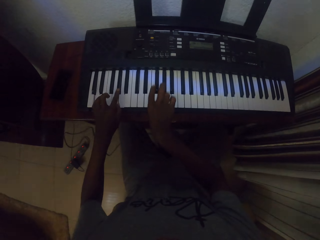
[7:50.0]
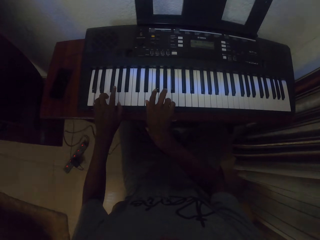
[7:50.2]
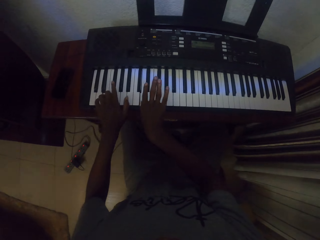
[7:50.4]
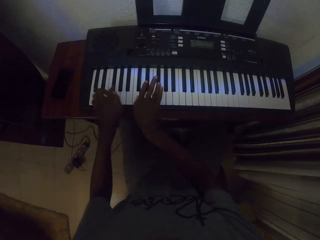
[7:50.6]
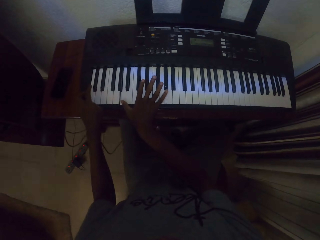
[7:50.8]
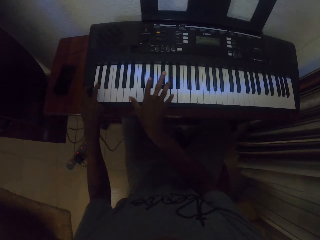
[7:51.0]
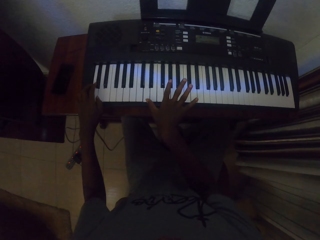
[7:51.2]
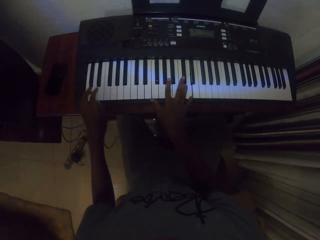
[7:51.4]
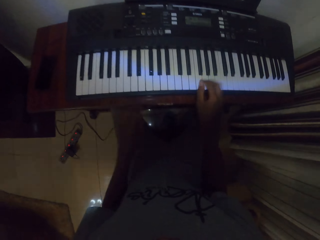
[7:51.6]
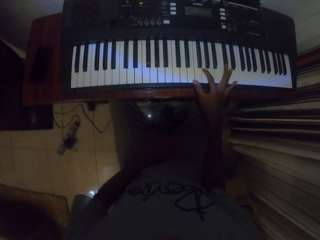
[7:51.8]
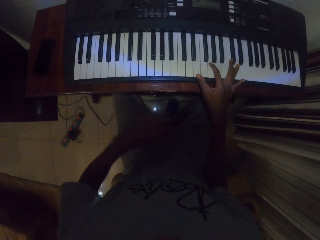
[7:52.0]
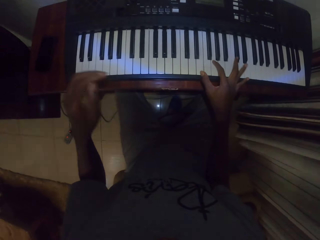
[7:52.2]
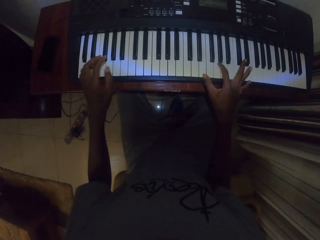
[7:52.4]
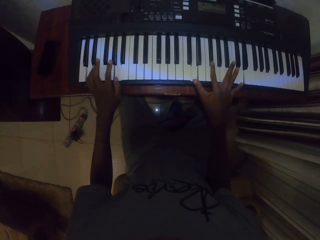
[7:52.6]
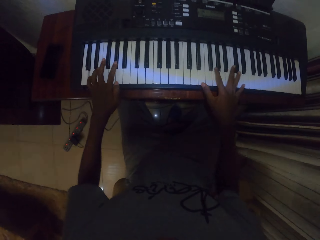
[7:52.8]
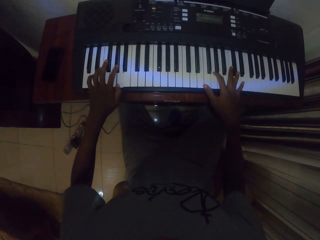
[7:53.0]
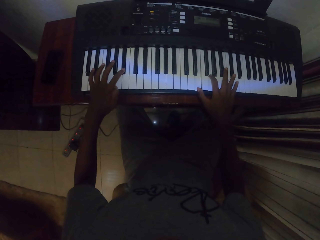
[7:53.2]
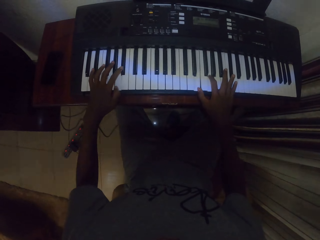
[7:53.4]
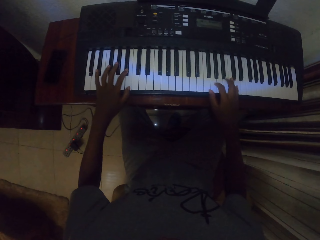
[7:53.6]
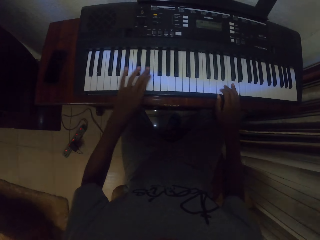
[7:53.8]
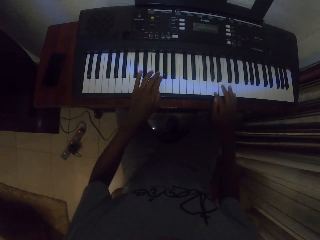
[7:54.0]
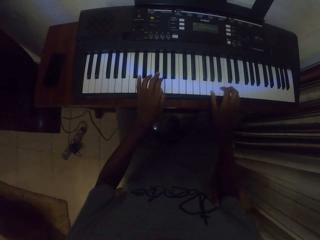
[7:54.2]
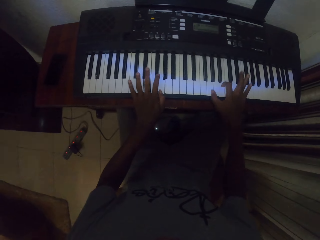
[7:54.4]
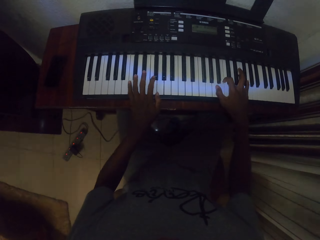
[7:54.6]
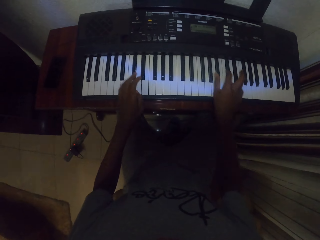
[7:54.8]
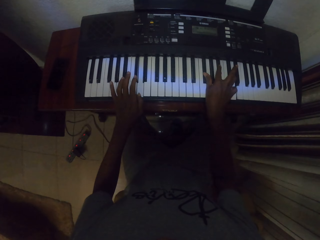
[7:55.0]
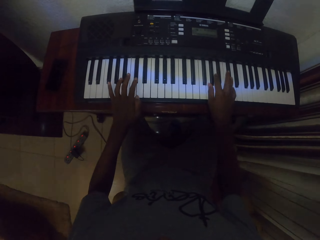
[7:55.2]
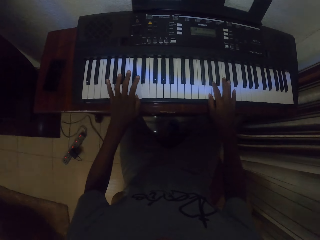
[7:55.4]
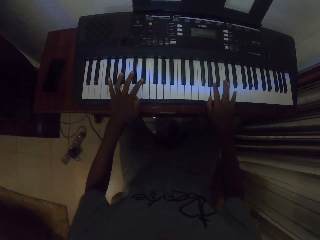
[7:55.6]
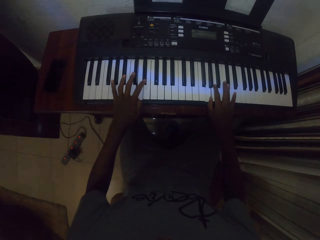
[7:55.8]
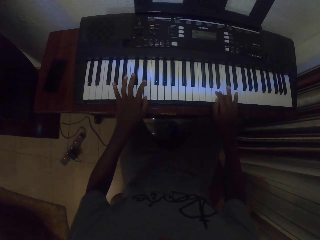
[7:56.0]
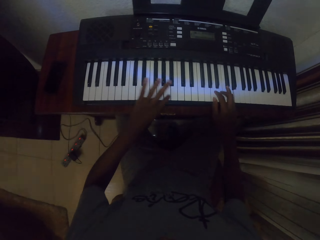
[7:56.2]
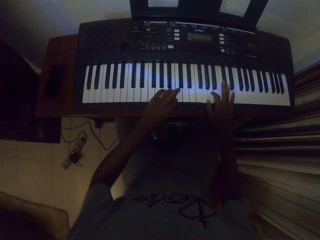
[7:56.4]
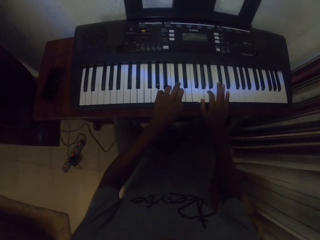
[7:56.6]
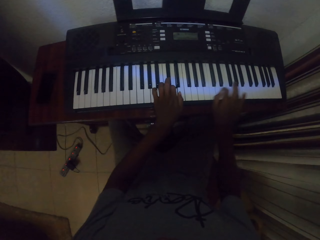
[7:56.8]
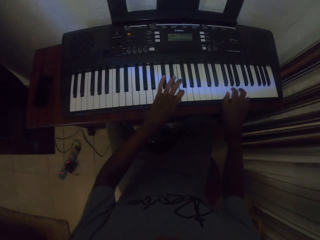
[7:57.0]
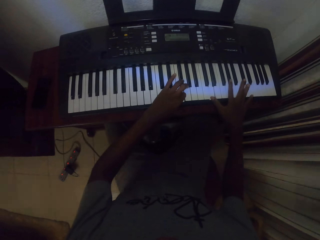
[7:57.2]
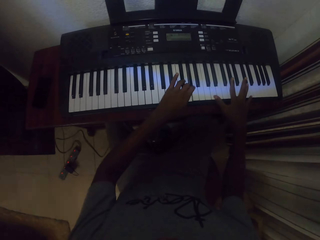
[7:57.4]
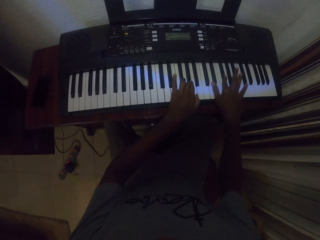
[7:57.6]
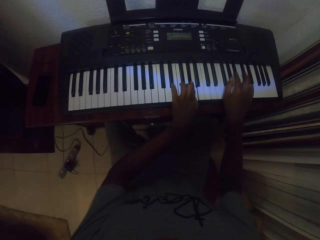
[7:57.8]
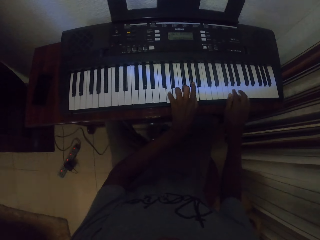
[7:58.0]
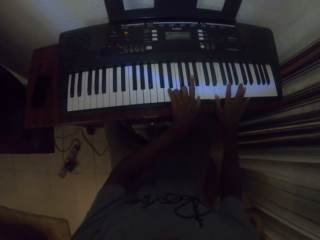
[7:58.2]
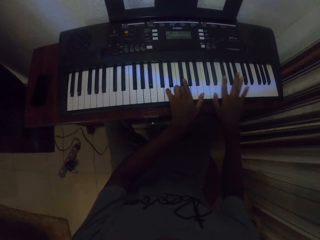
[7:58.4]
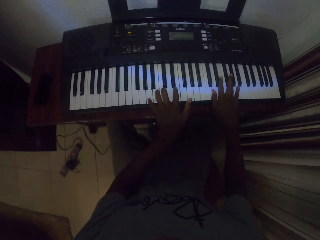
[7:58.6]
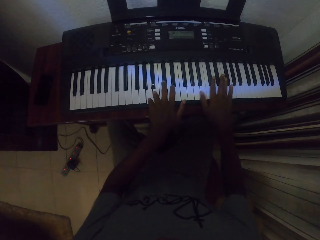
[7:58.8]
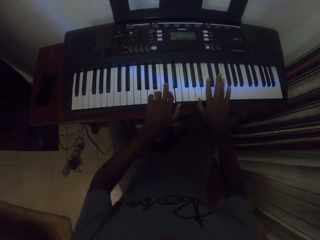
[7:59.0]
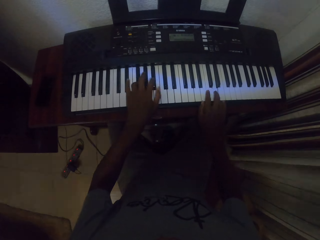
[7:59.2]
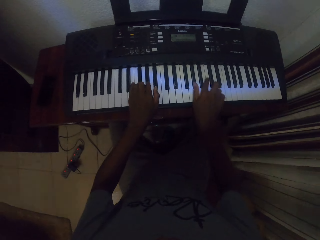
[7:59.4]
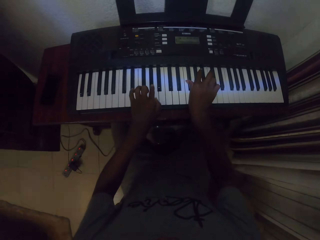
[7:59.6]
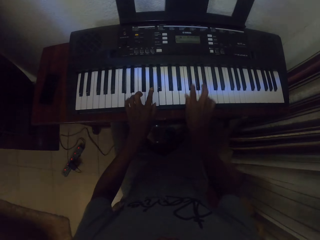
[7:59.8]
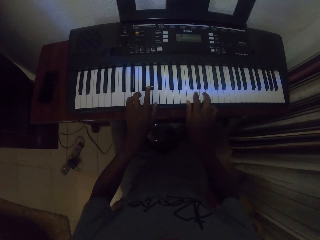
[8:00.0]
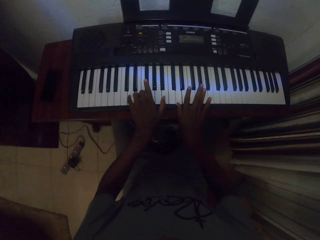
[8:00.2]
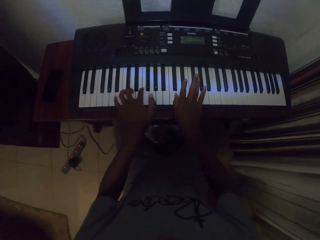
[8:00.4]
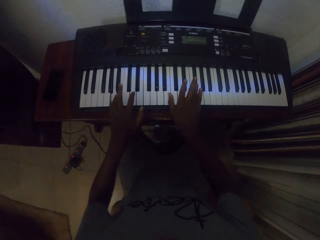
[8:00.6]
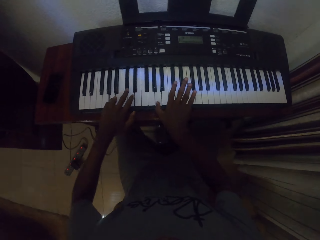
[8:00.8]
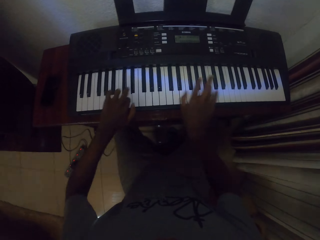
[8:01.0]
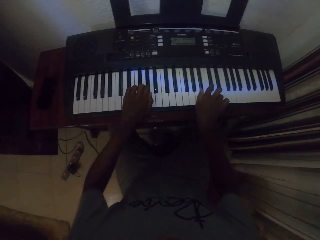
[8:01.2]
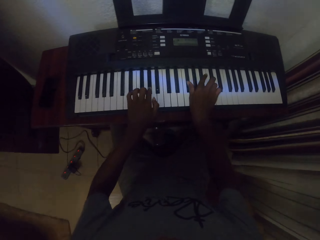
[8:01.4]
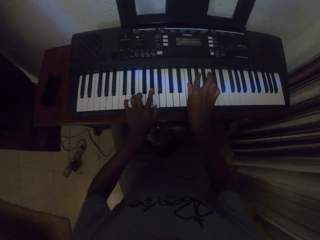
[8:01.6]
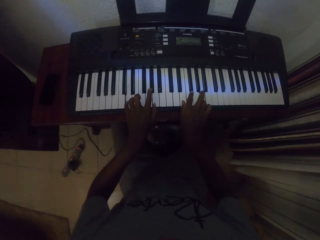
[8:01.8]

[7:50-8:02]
The camera wearer moves the left hand. They wipe sweat on the cloth. They play a piano inside the house.

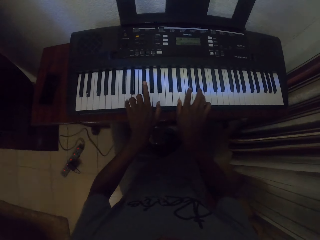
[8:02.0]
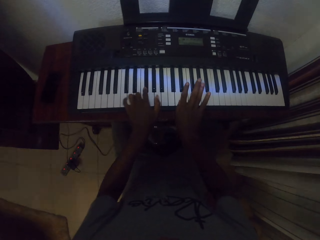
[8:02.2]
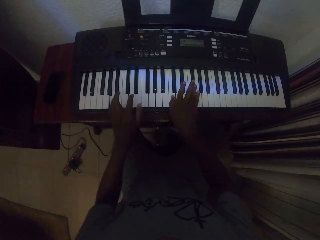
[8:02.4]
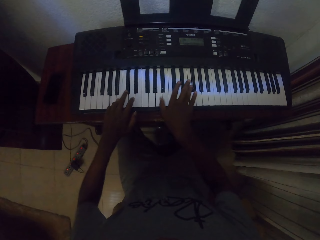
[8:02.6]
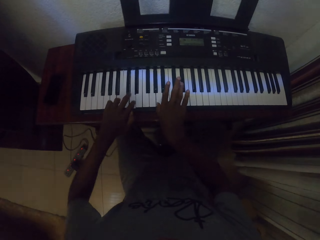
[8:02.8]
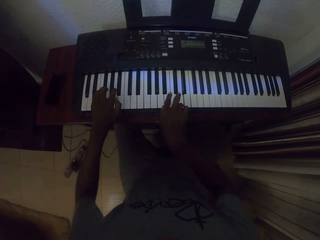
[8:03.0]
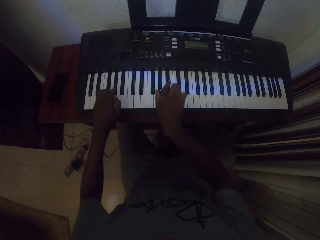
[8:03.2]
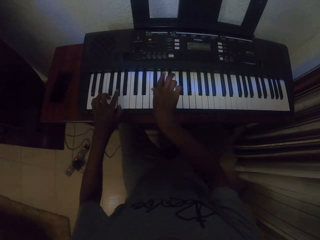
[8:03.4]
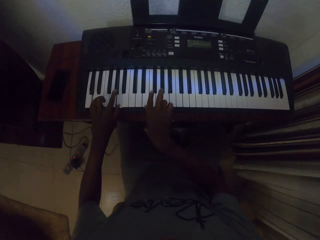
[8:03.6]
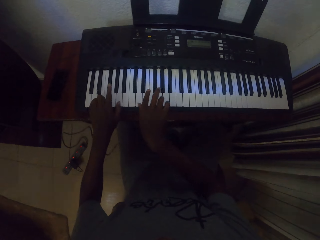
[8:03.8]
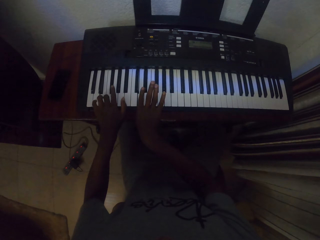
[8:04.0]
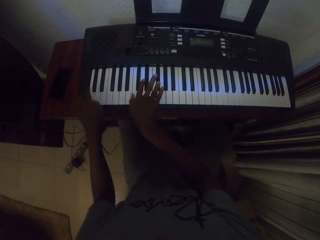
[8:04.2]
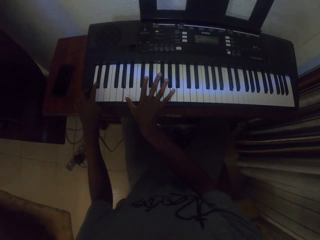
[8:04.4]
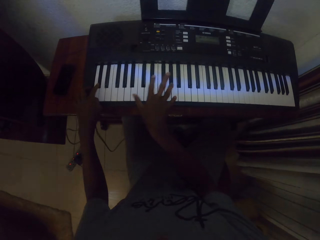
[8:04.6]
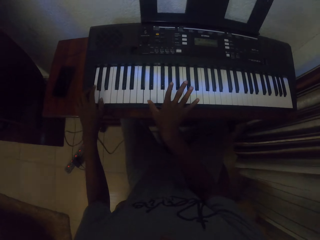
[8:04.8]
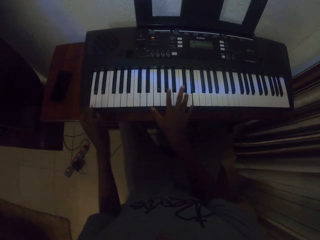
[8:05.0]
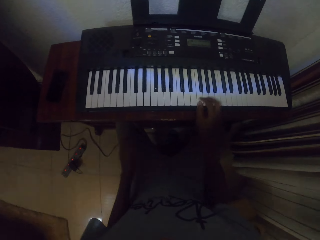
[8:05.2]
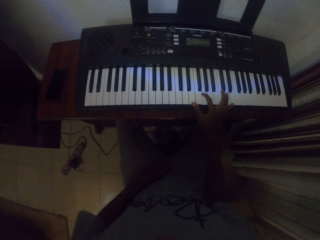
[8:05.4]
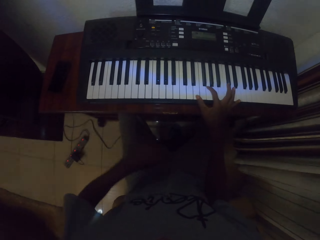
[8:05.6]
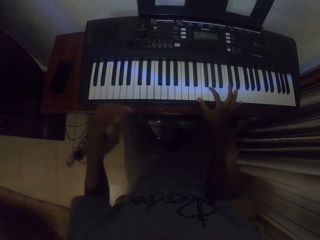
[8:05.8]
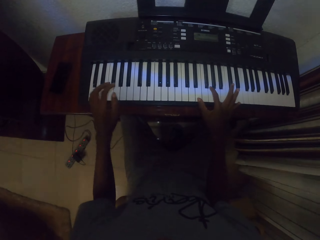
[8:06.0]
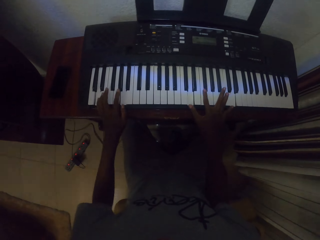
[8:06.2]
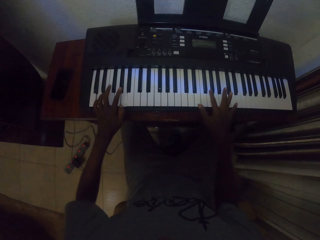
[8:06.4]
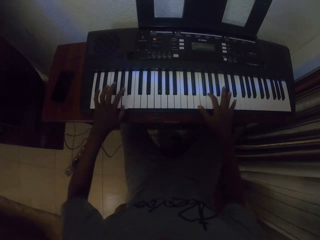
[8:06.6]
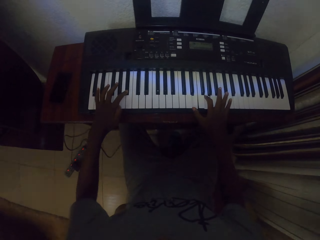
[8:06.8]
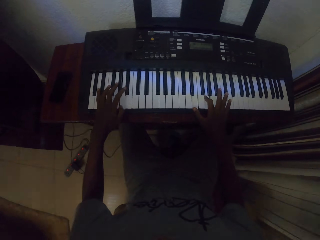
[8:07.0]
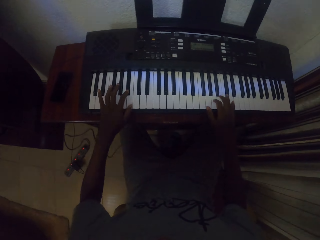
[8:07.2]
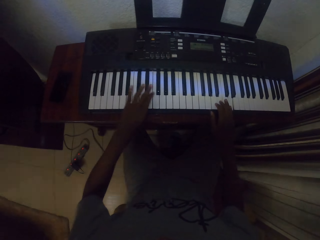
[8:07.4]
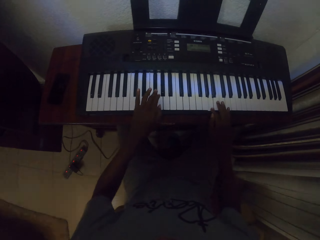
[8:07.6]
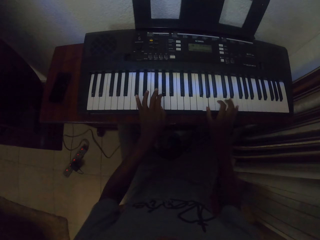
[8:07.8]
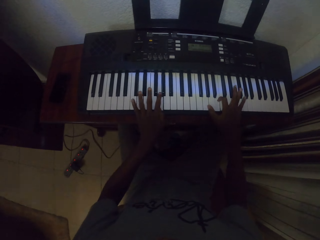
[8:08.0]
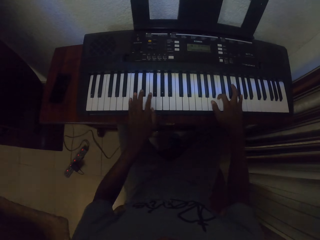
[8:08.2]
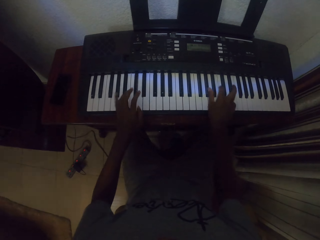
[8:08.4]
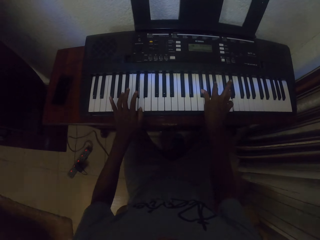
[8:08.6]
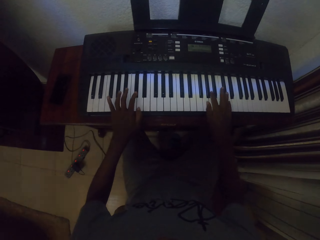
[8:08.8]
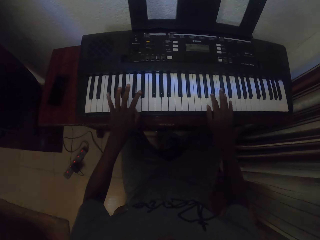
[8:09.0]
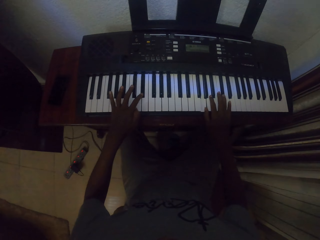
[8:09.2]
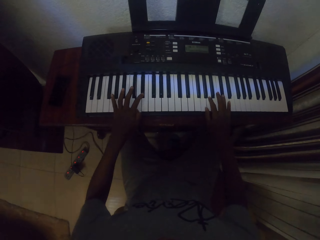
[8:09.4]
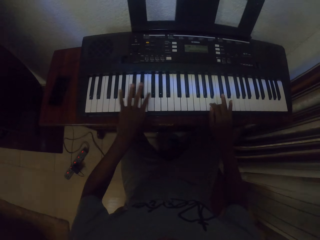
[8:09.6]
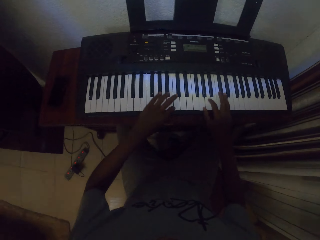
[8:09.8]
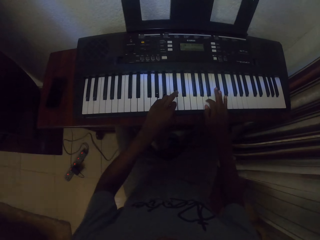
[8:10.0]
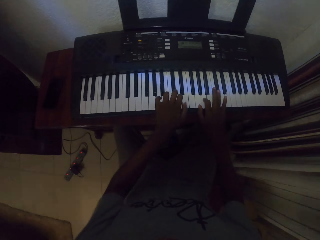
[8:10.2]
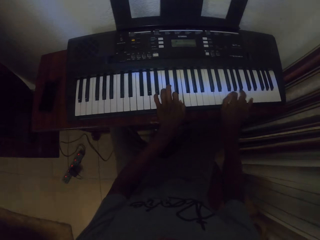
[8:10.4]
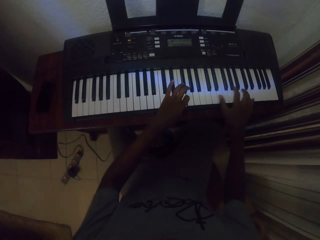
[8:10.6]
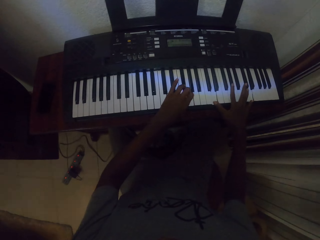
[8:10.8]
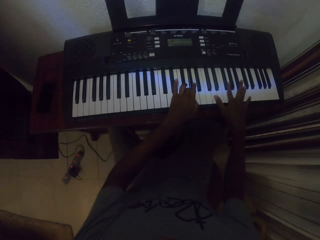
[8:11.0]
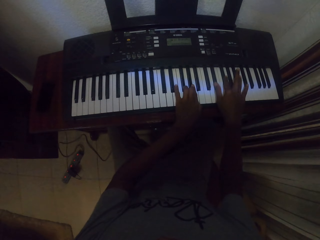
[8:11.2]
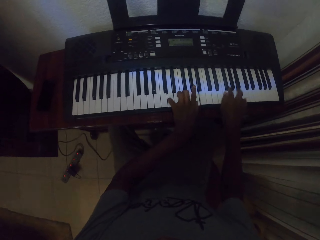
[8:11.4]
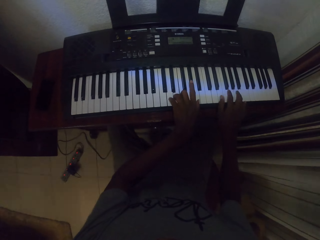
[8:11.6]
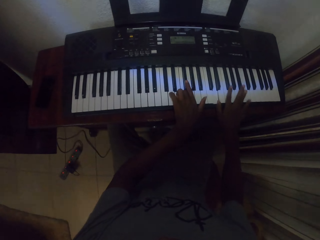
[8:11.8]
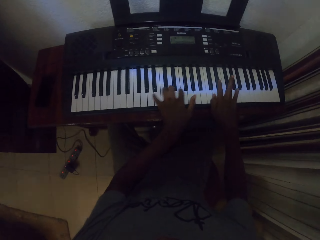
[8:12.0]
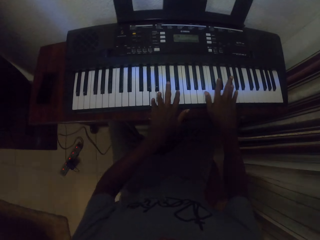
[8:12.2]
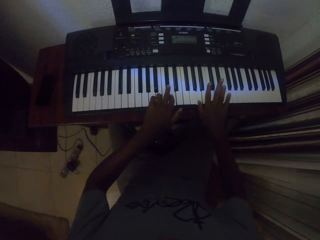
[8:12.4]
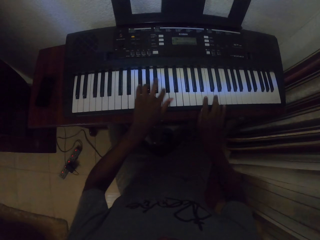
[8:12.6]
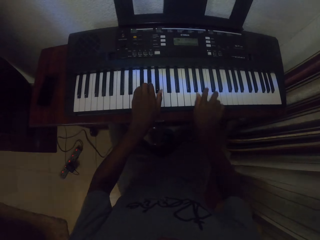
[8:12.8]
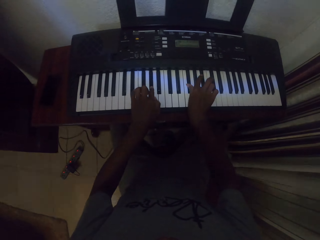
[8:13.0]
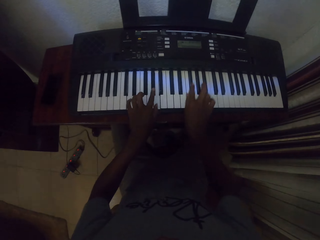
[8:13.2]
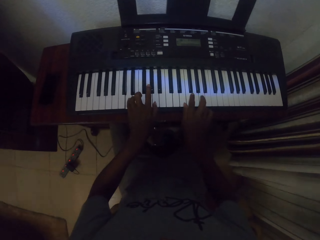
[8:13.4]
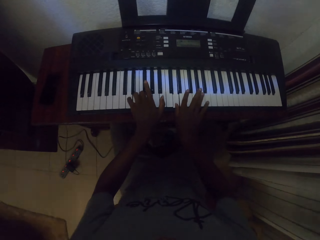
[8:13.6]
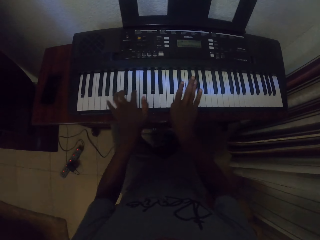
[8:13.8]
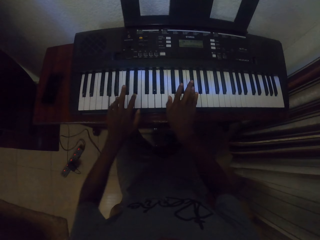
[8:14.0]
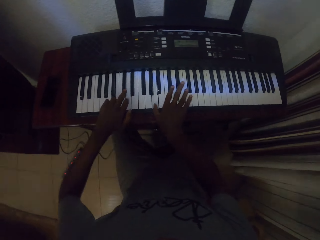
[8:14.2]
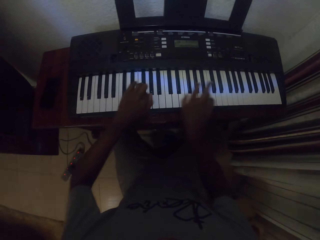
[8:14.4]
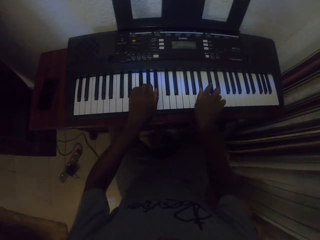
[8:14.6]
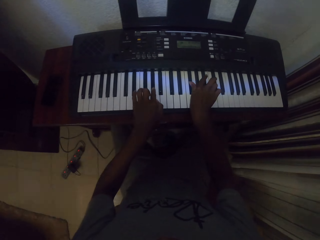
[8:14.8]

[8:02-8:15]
The camera wearer moves the left hand. They wipe sweat on the cloth. They play a piano inside the house.
